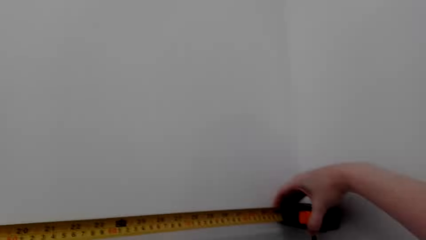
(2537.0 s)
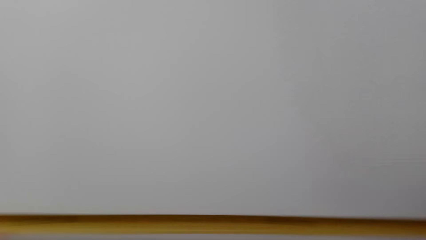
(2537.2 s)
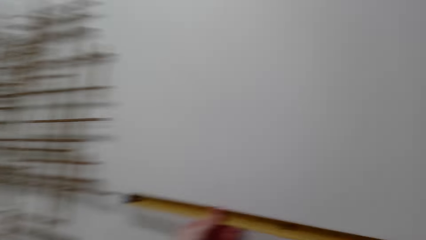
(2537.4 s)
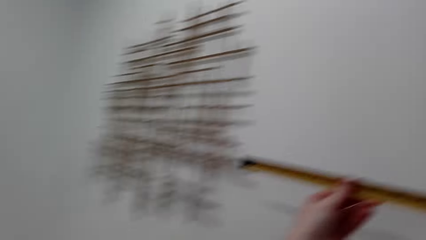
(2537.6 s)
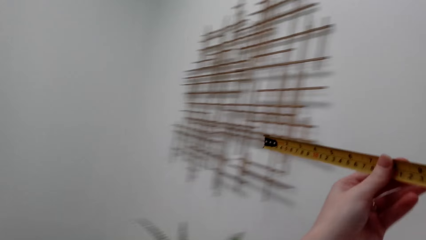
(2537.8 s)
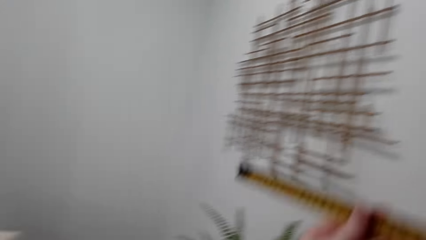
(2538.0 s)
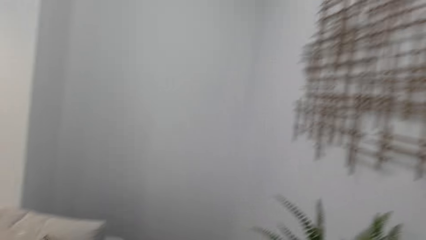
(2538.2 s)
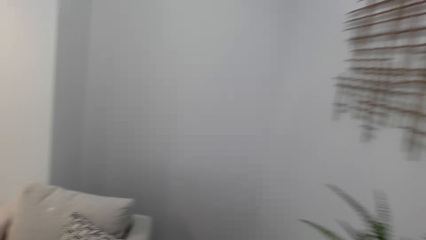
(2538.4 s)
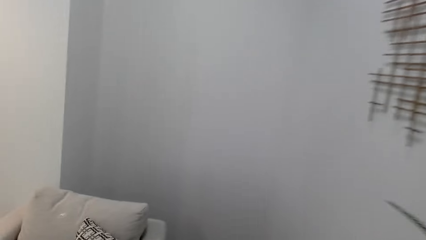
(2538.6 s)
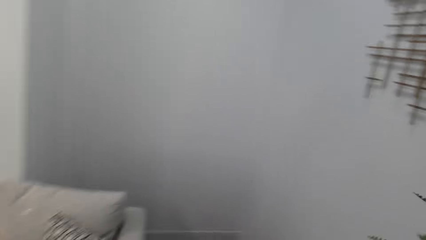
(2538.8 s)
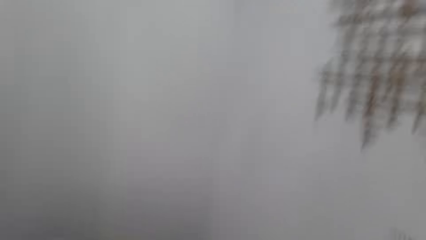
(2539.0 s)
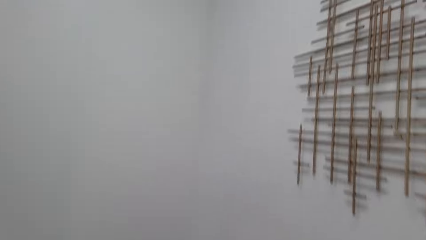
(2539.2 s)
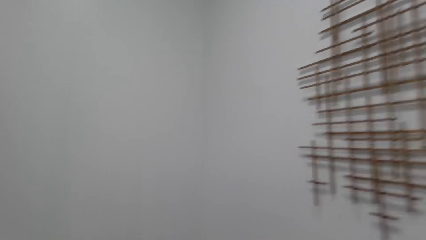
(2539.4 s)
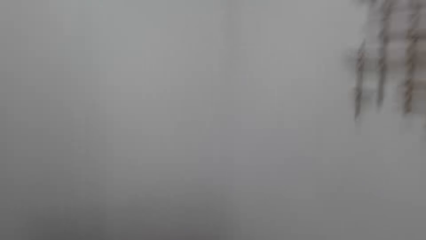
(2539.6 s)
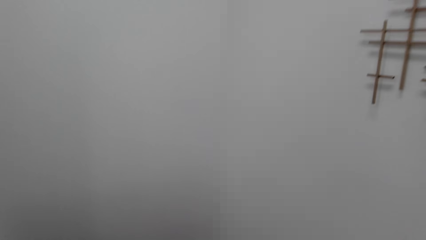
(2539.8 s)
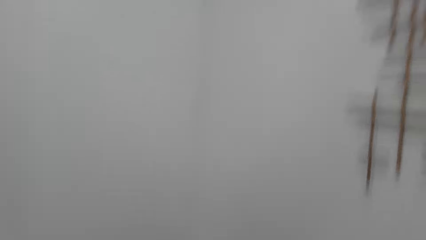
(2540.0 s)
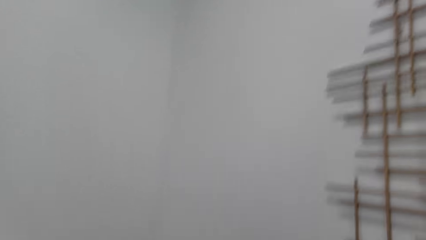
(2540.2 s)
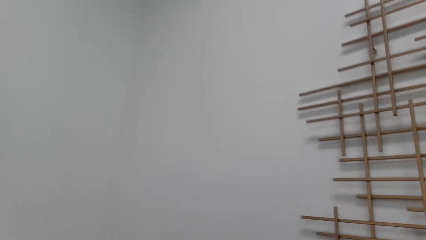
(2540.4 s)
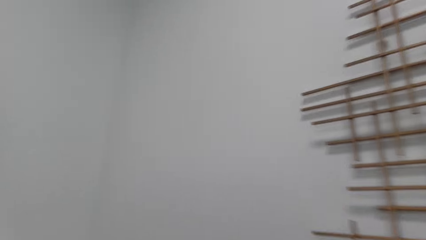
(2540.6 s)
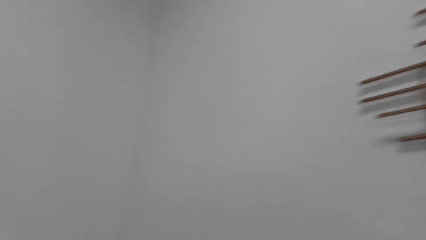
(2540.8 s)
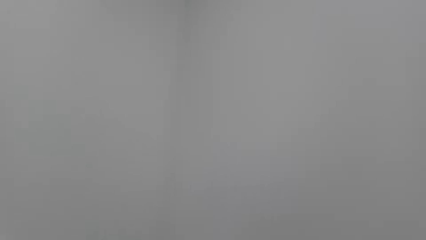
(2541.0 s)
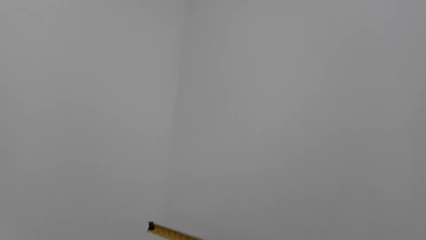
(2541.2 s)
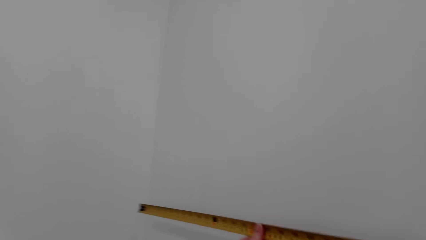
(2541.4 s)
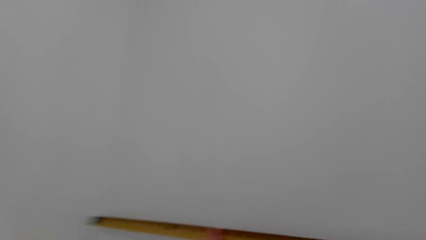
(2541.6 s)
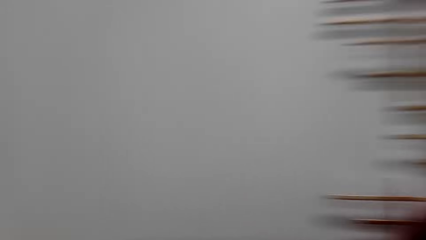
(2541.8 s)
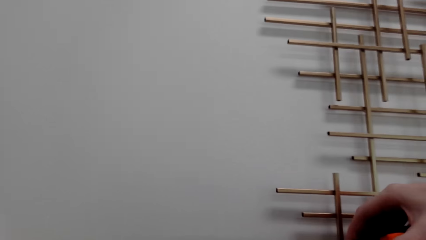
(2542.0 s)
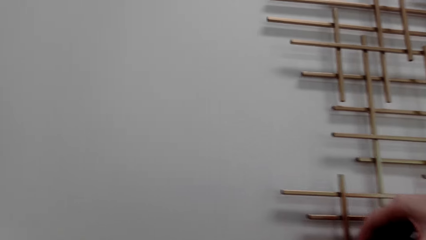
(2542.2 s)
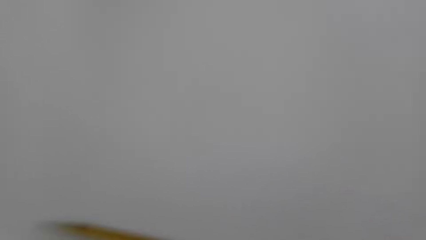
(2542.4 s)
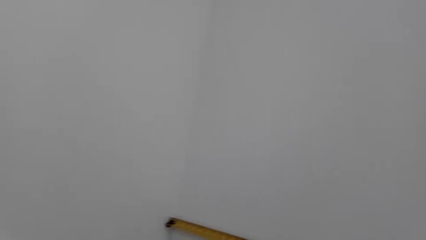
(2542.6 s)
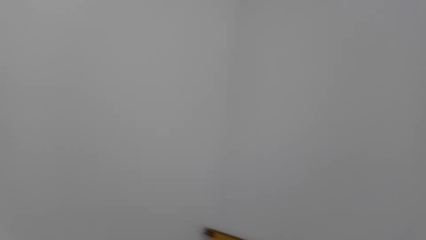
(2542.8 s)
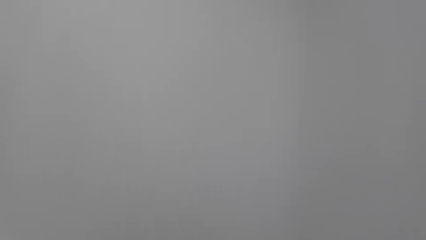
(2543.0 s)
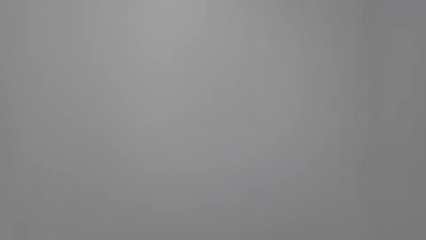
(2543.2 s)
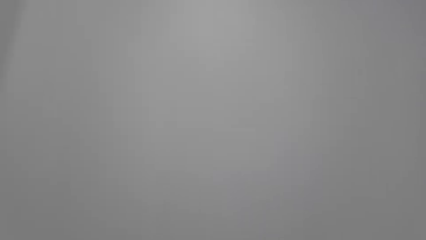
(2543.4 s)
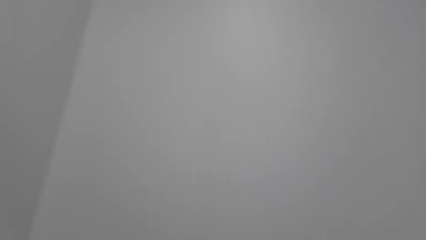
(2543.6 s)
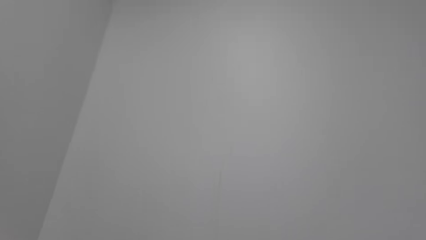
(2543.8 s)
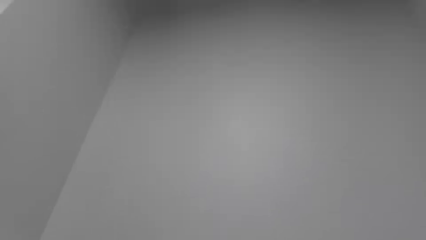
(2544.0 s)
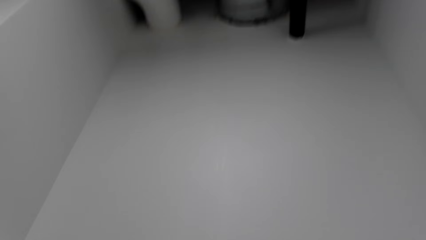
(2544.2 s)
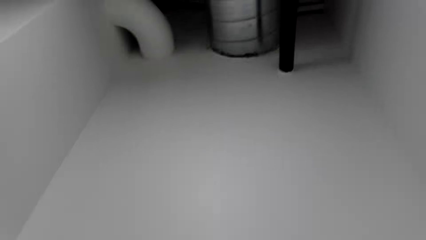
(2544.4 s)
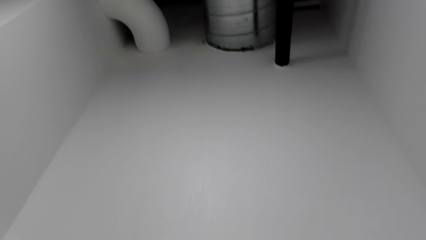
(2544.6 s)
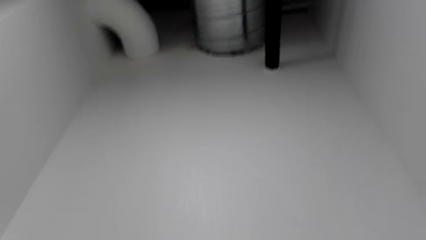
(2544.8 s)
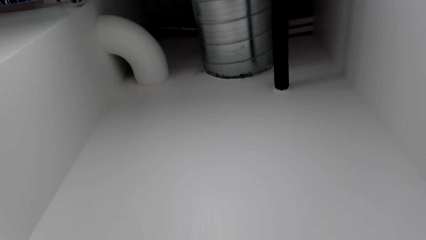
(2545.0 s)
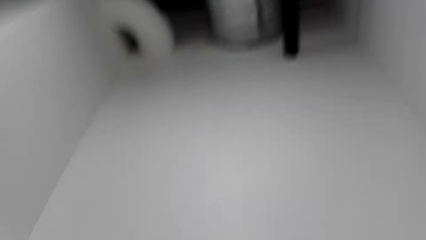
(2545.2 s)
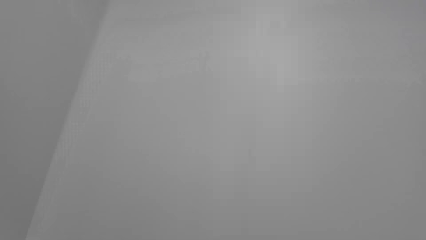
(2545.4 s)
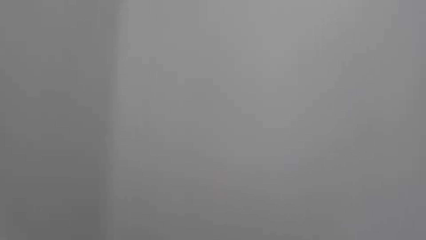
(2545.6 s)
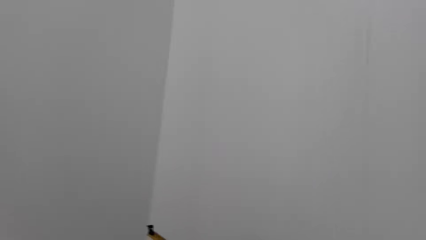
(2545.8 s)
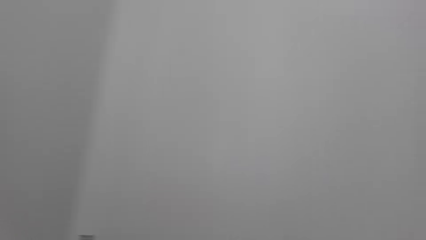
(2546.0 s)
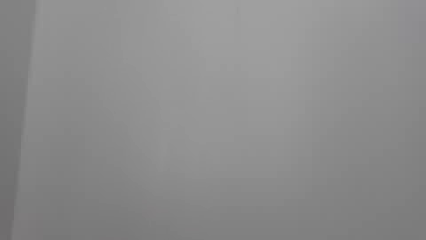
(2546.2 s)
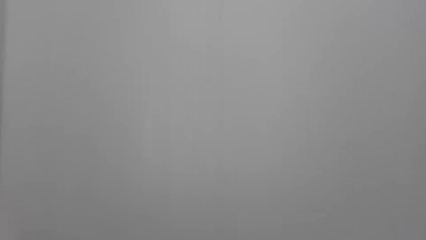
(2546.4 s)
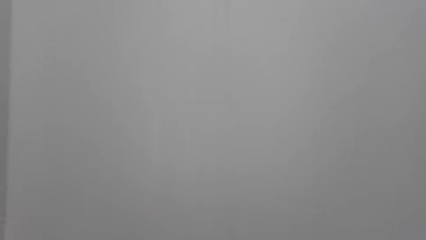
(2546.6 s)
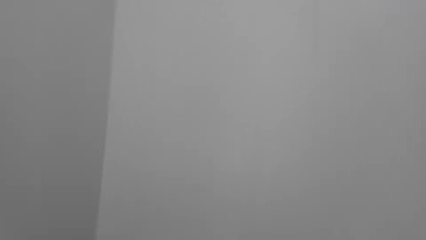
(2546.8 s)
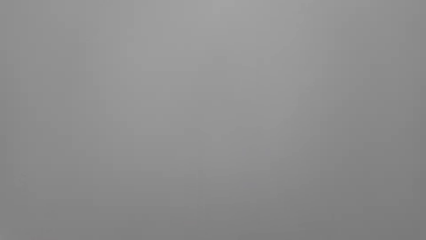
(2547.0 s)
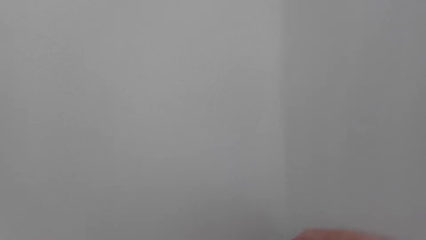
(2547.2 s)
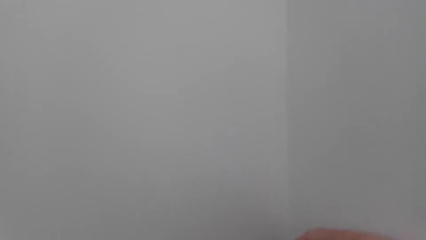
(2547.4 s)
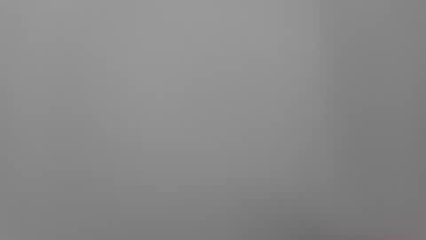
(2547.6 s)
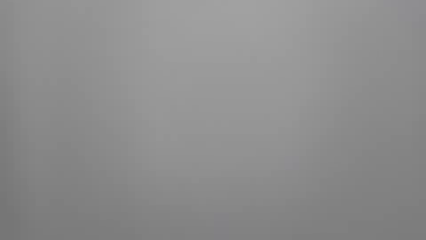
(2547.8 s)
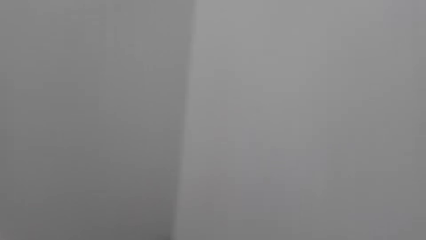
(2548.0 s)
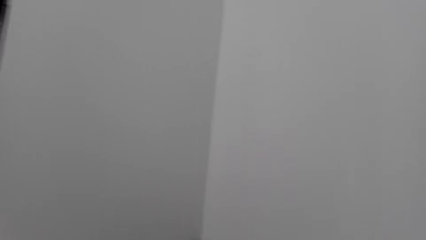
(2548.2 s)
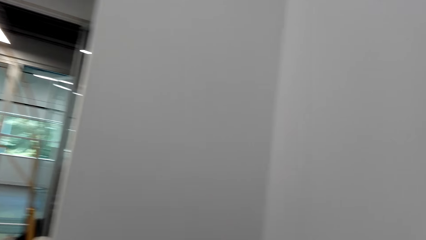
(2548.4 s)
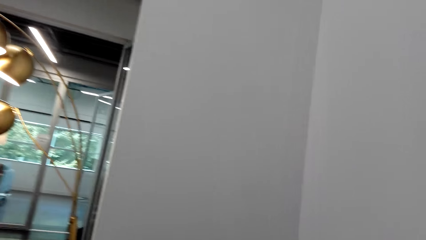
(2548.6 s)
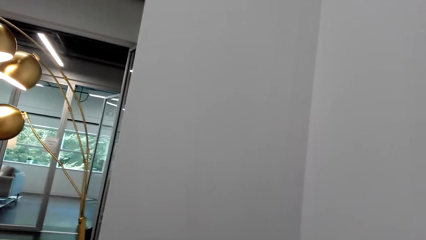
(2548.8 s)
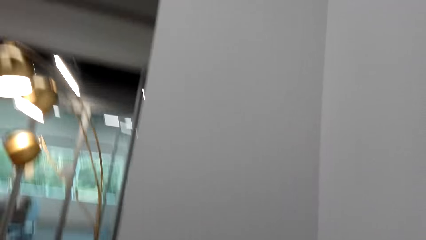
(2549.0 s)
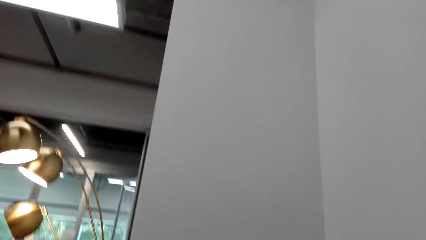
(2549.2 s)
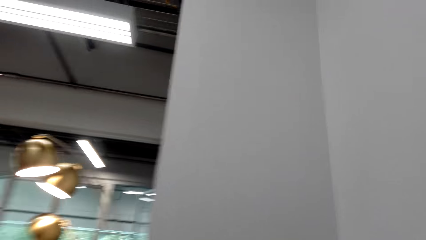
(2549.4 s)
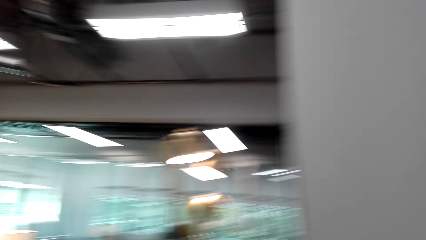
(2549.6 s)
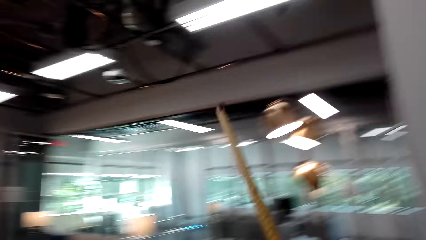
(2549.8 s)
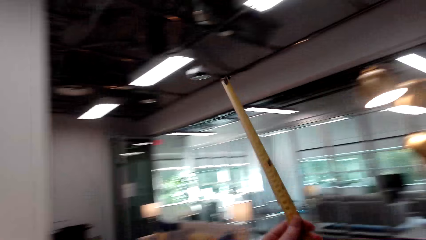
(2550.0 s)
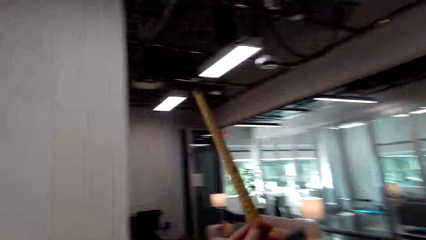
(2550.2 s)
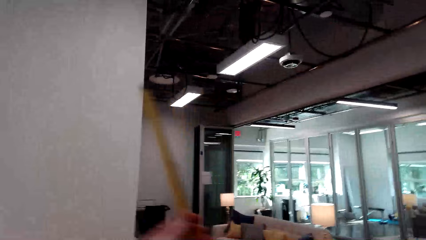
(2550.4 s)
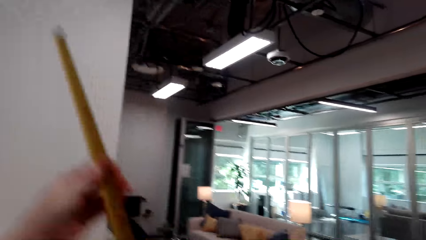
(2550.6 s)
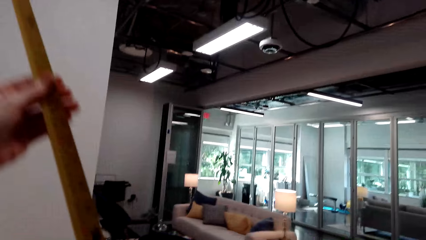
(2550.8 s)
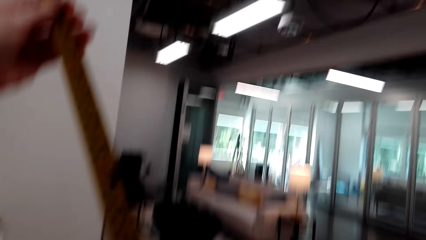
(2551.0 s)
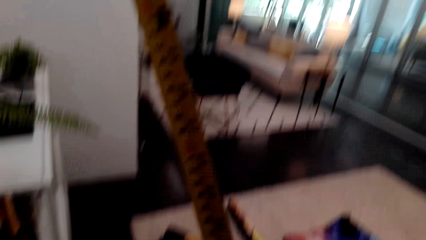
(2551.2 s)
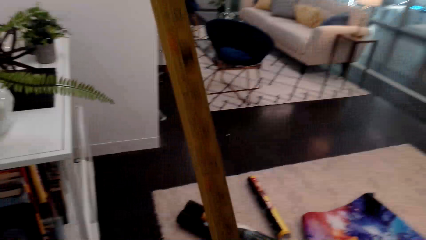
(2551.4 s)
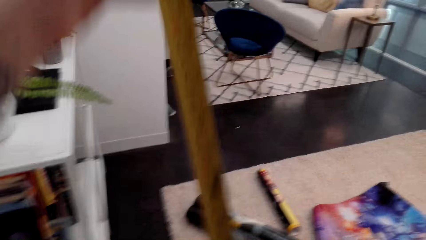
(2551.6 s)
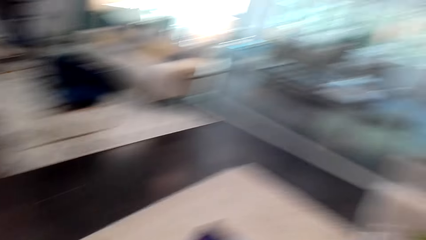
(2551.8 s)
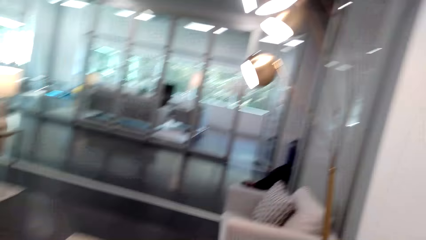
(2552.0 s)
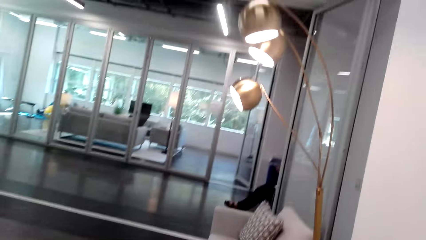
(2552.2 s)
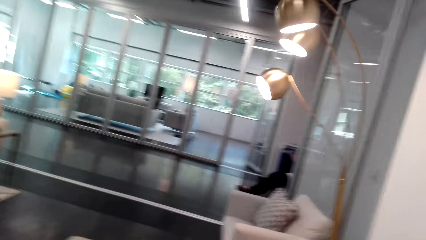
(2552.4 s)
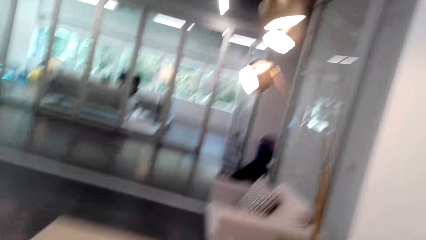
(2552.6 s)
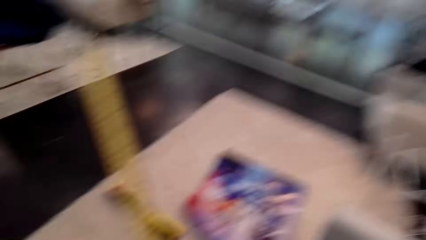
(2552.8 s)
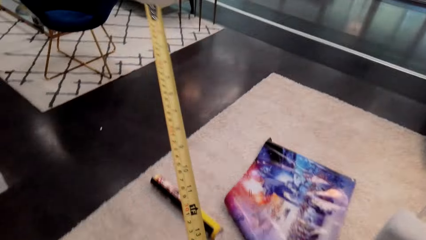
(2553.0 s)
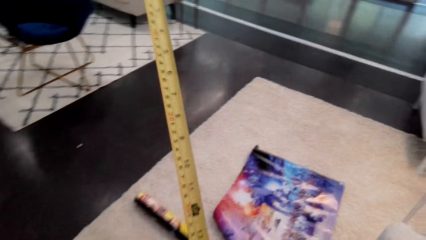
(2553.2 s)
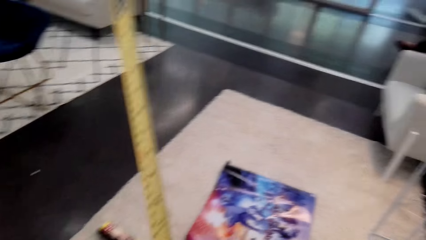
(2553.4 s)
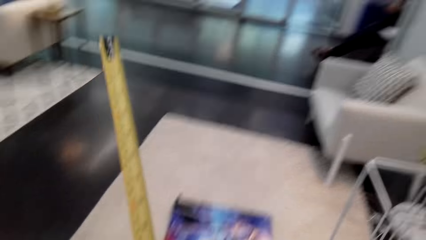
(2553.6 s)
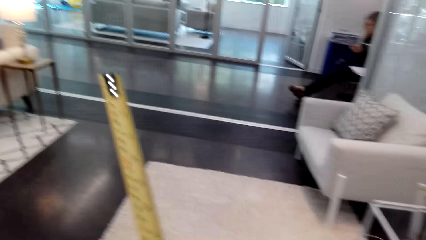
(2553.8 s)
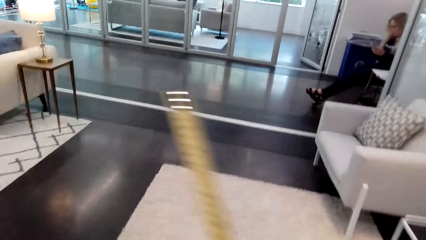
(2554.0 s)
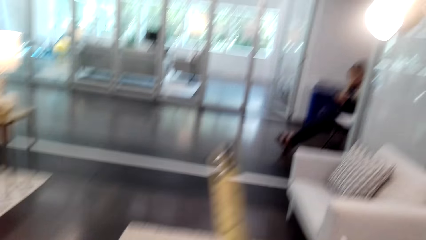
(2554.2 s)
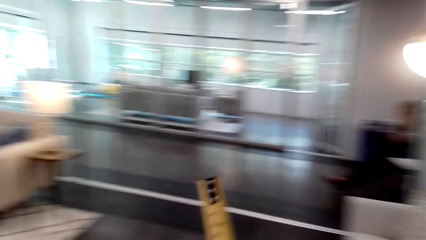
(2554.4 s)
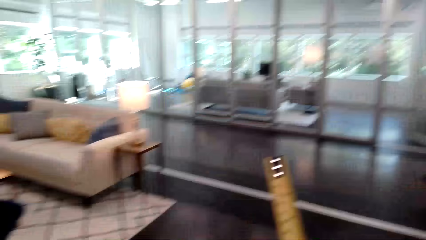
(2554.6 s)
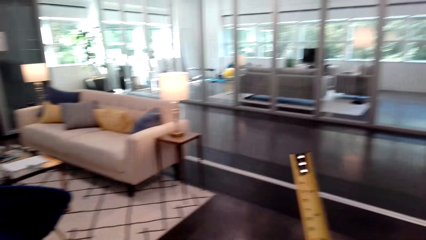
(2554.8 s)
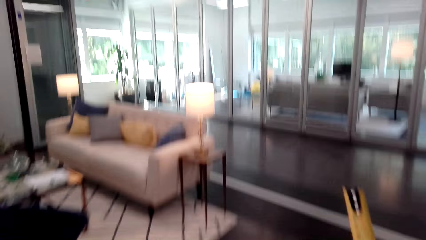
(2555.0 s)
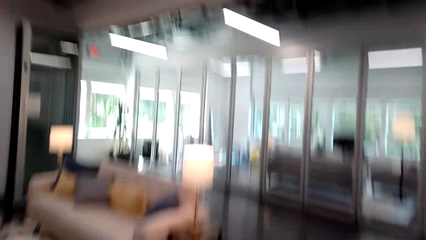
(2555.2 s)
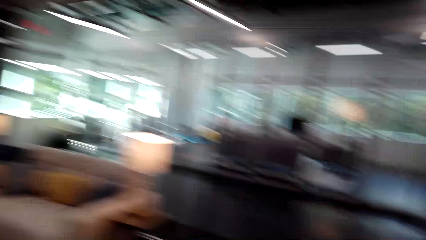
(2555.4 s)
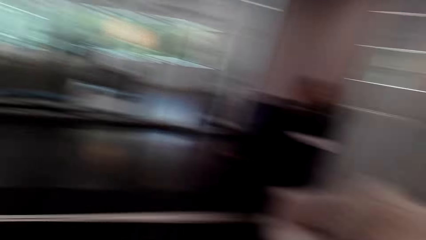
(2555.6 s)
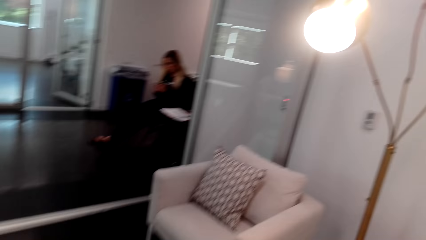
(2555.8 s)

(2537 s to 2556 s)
The camera wearer moves around the room. They measure the wall with the tape measure. They move around the room.
